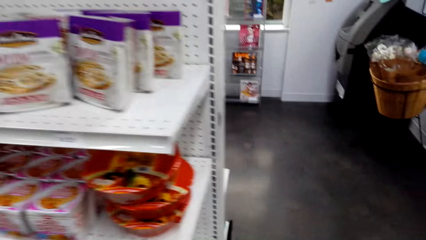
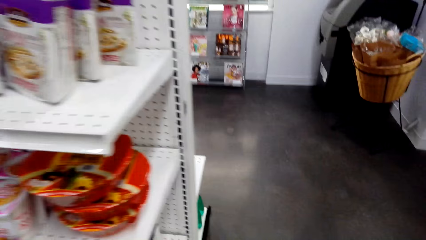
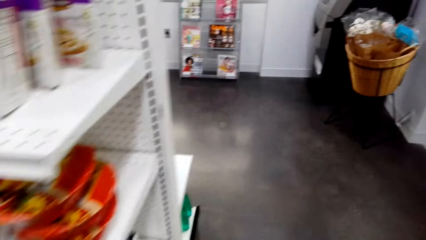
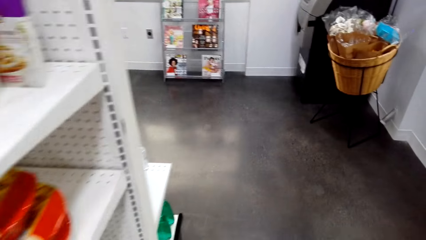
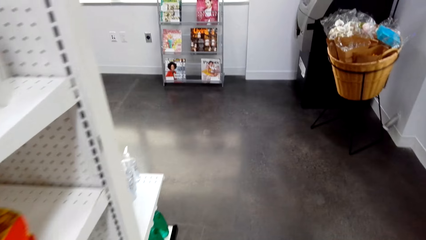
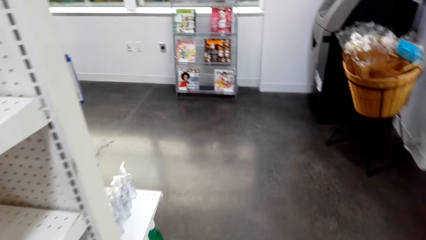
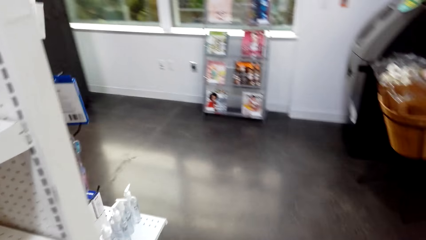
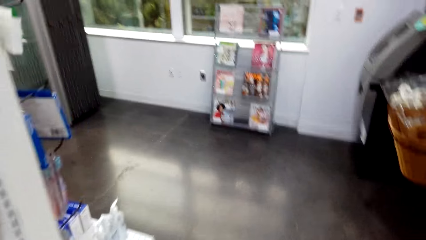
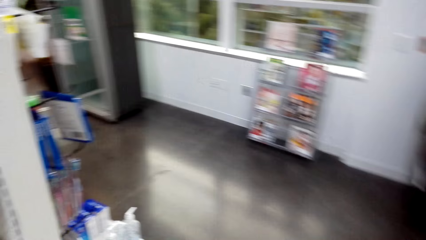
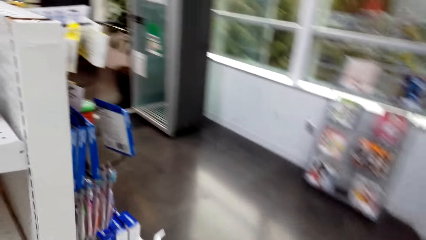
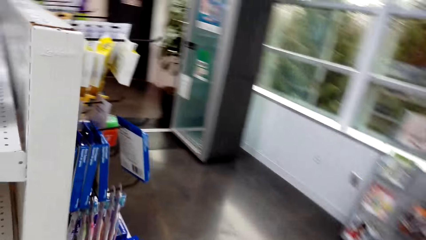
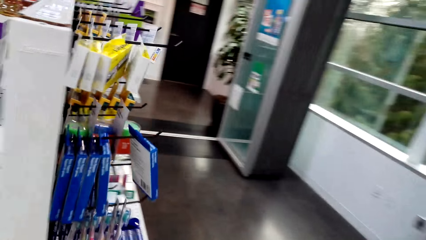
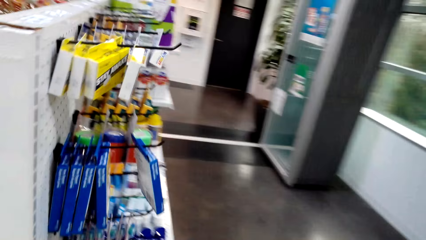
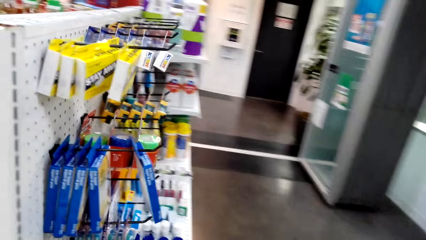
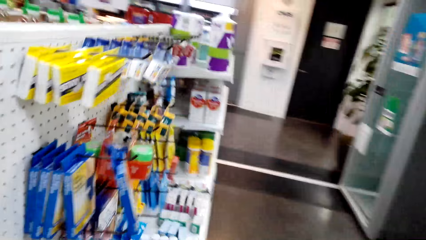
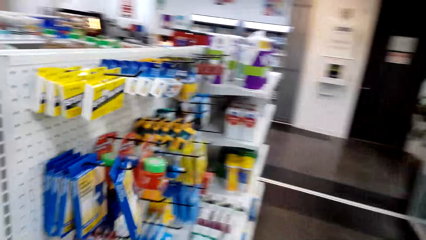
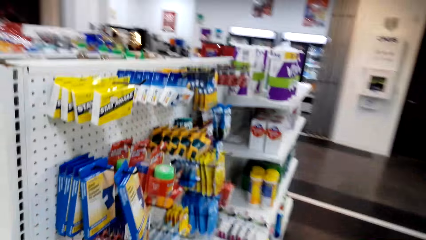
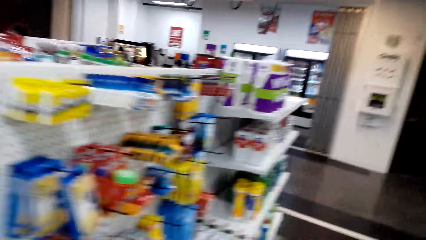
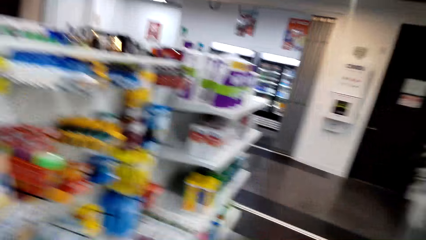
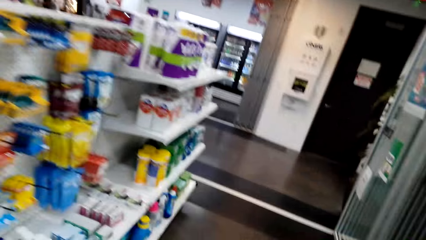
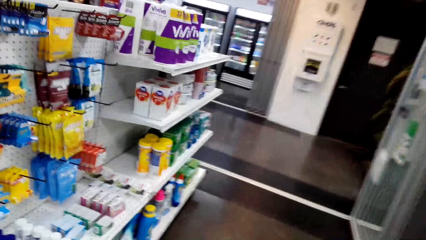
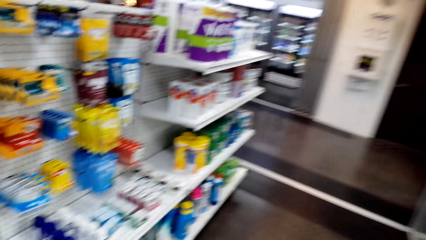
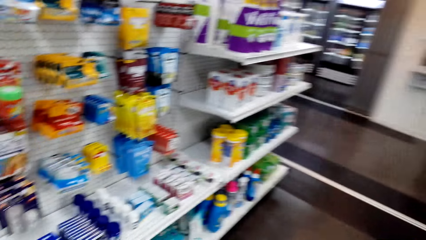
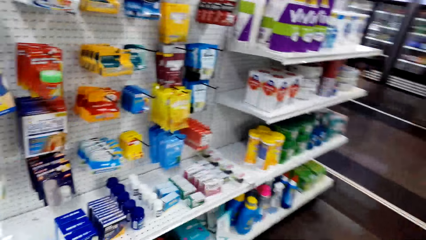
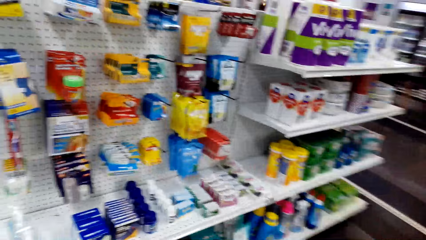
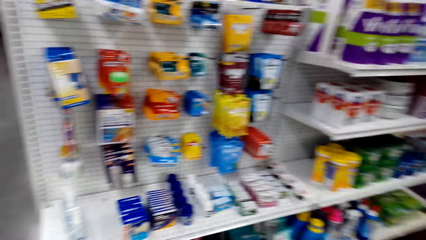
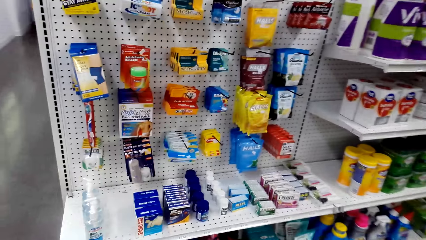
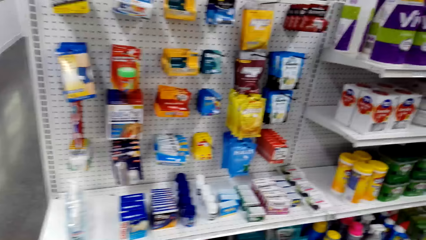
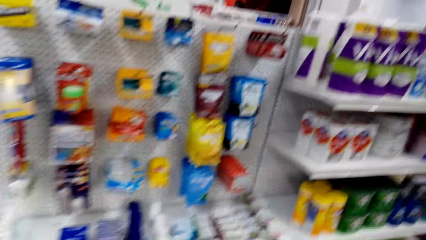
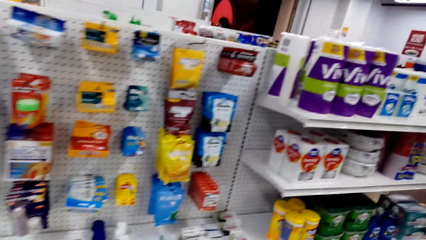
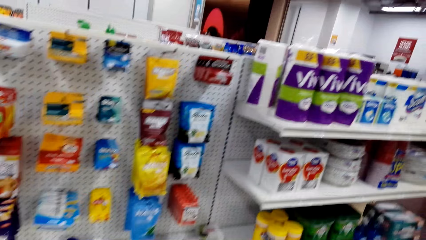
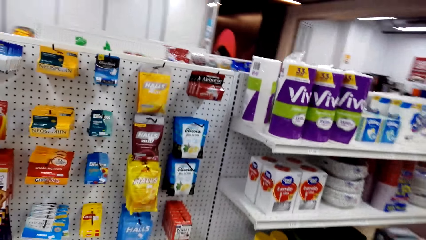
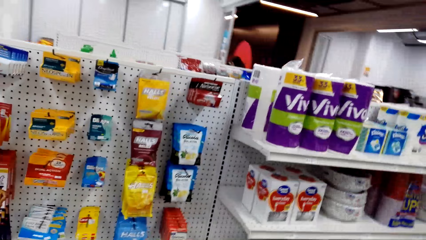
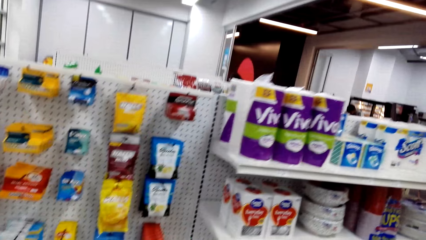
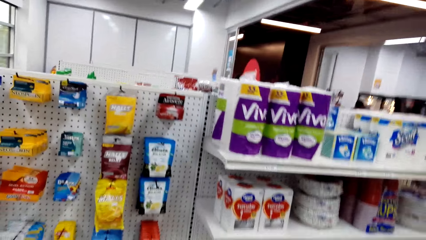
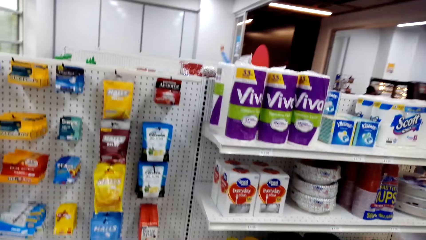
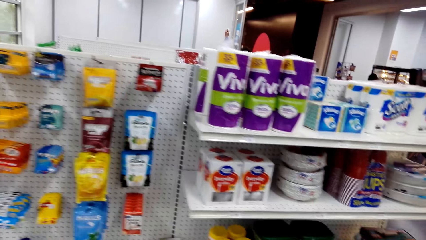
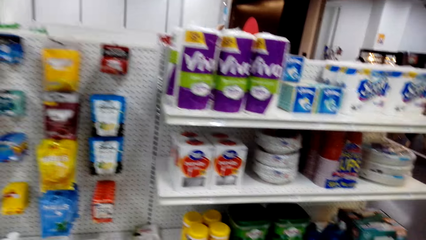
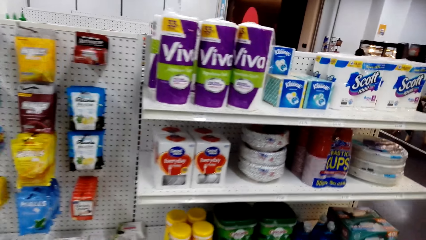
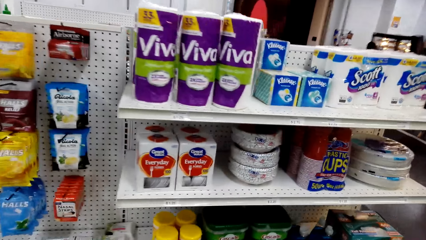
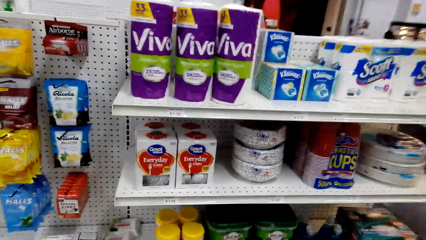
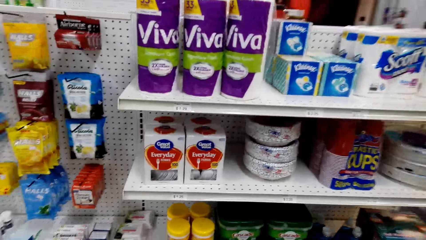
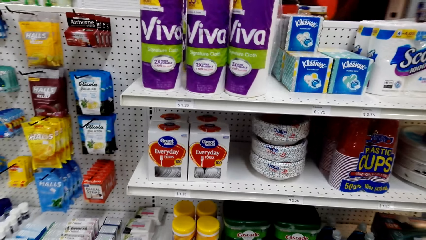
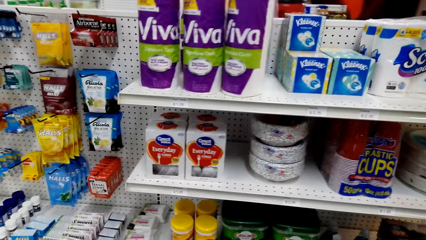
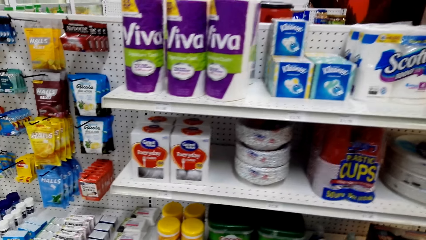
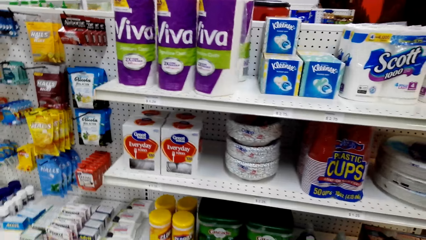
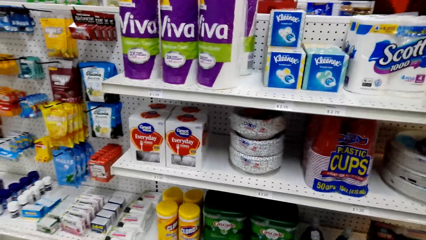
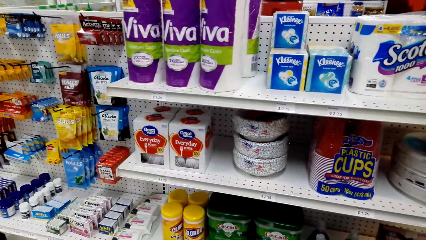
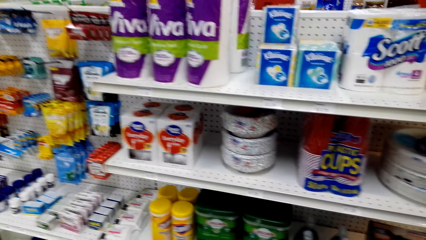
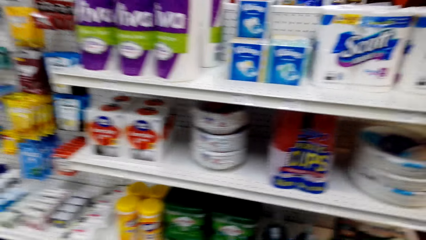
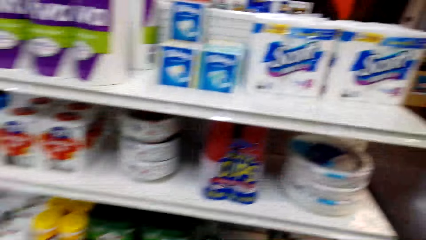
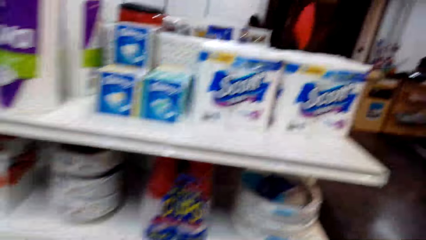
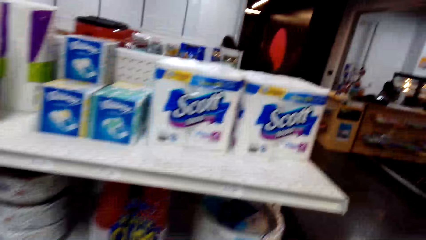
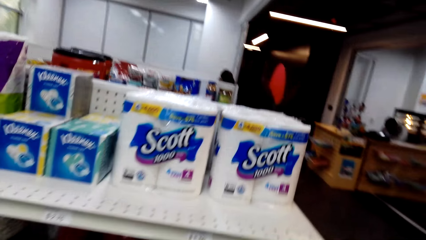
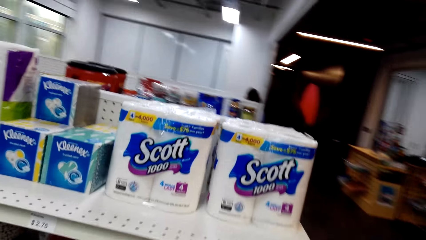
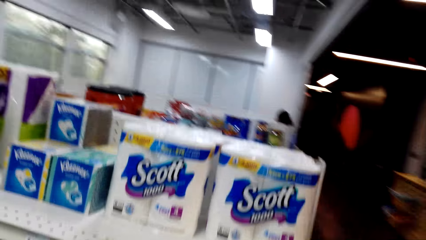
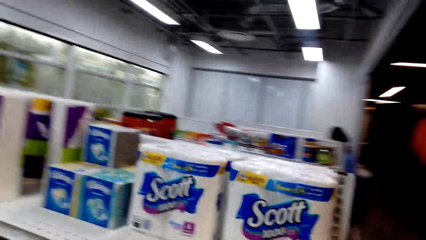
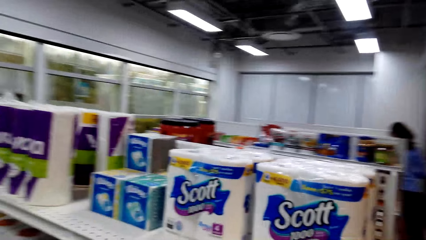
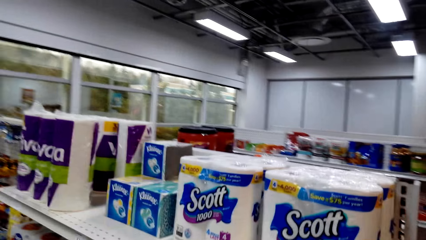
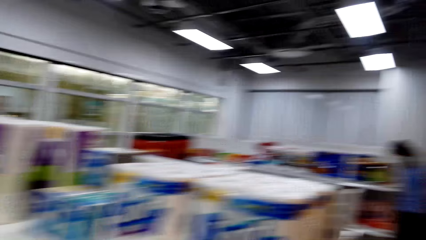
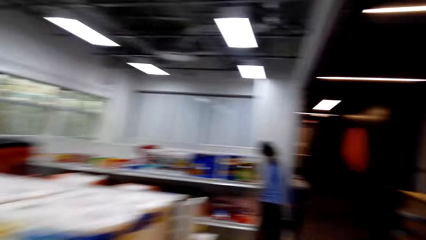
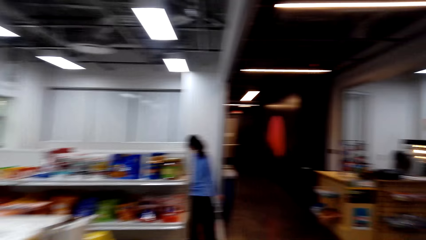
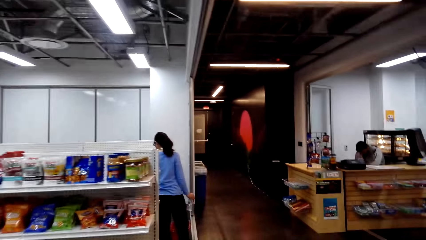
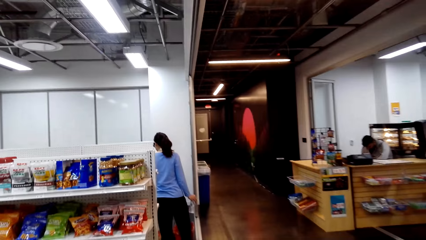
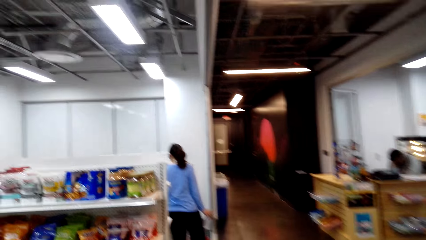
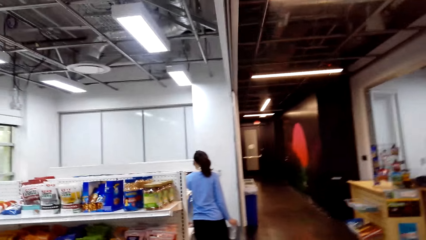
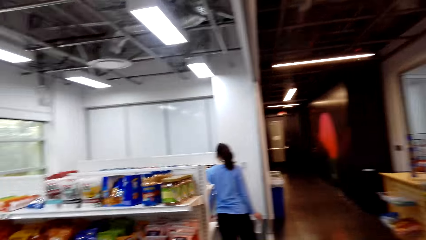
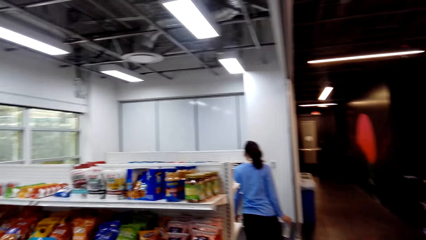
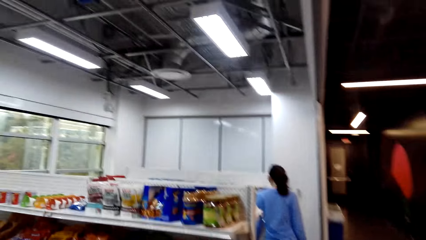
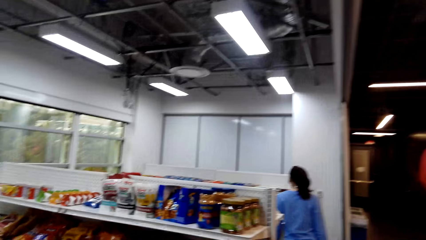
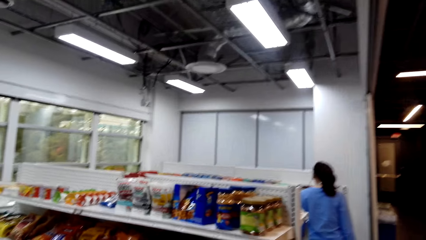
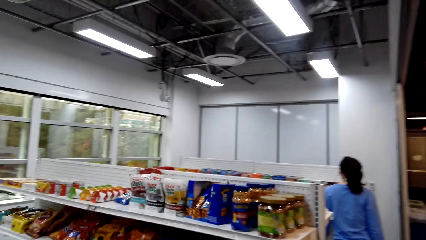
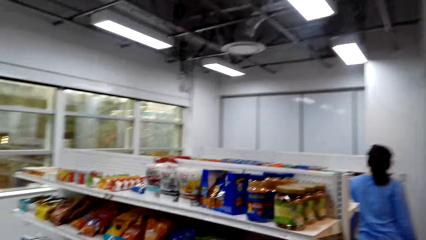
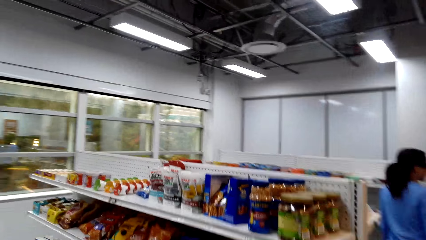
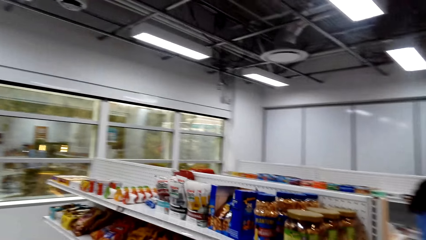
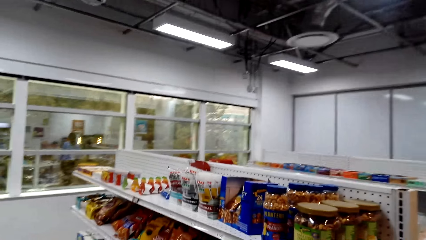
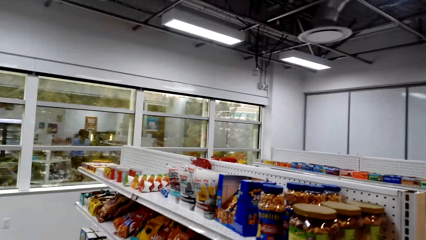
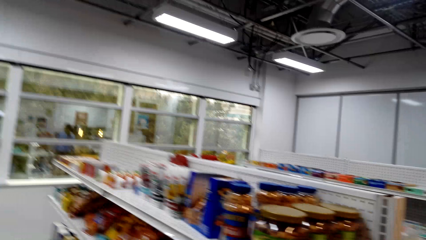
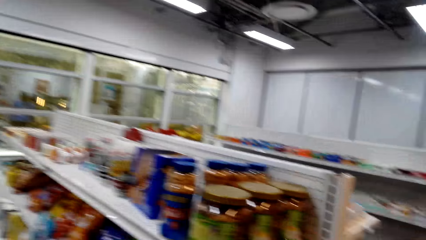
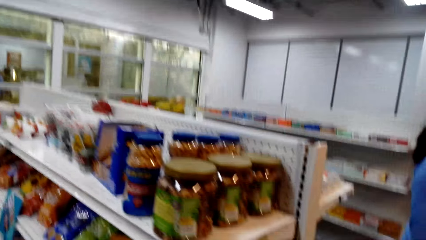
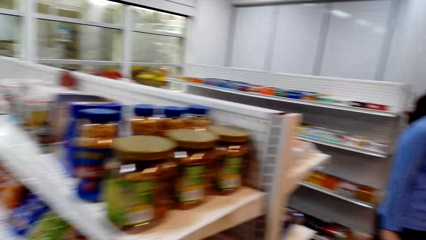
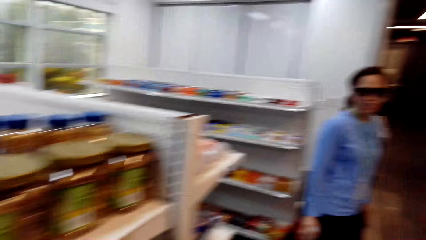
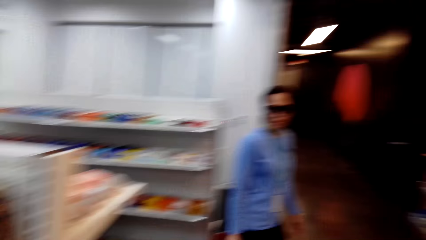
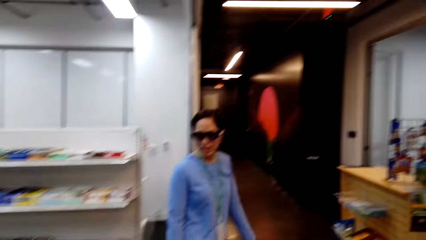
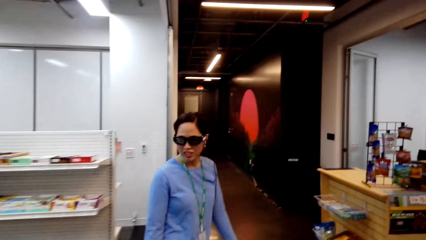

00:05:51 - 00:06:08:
The camera wearer walks around the store. A person stands by a shelf in the store. The camera wearer walks around. Another person sits on a chair behind the counter.
